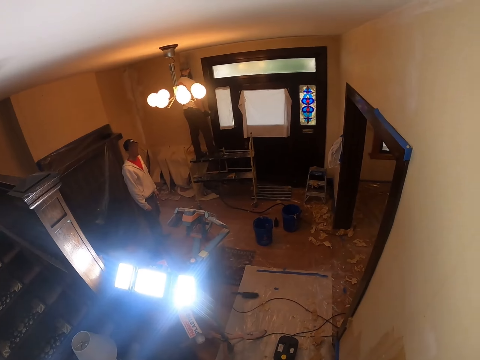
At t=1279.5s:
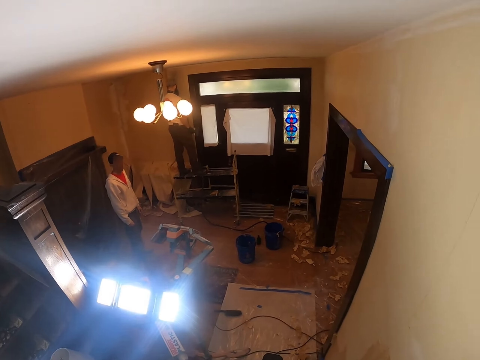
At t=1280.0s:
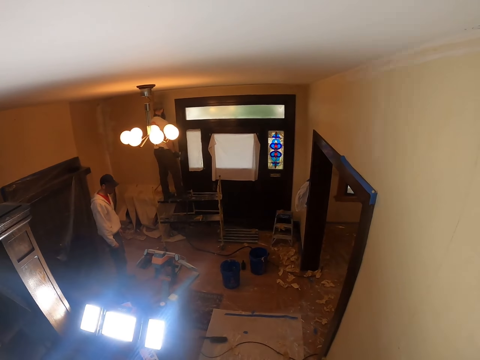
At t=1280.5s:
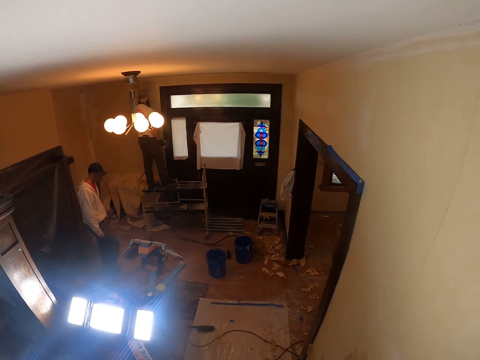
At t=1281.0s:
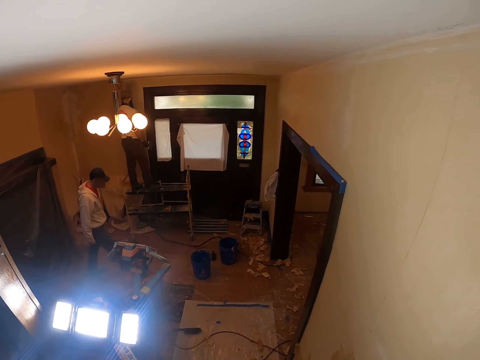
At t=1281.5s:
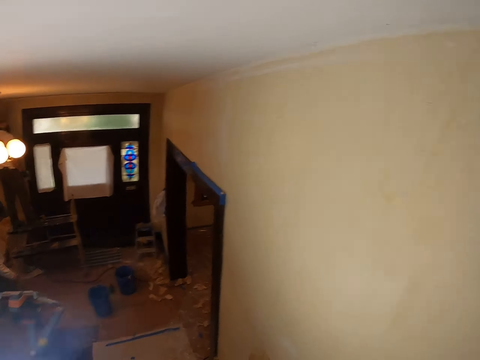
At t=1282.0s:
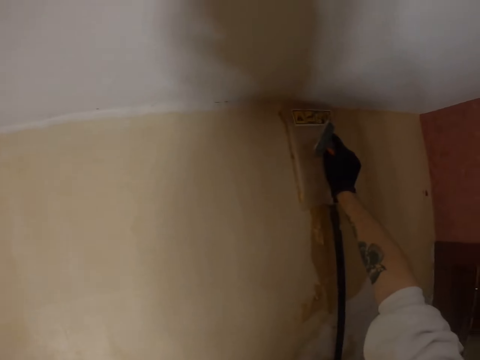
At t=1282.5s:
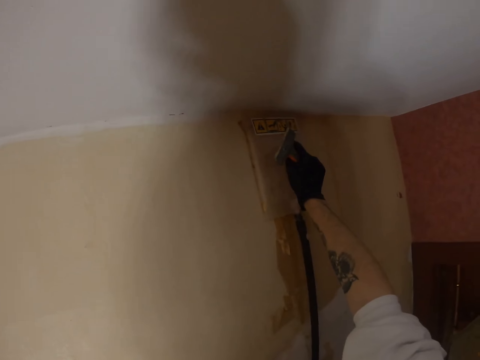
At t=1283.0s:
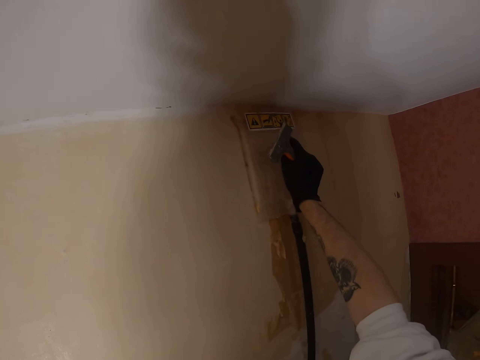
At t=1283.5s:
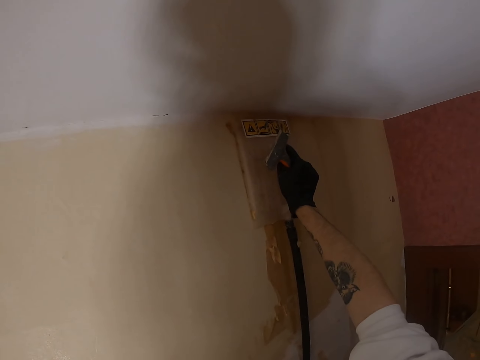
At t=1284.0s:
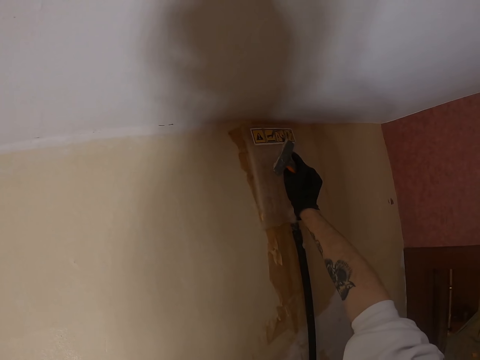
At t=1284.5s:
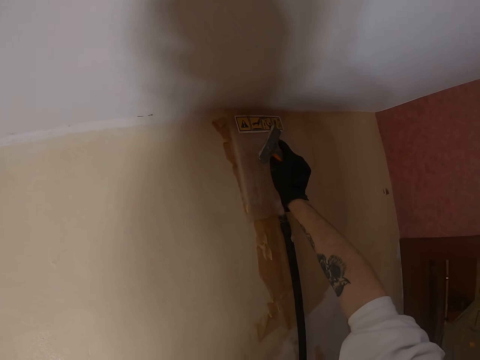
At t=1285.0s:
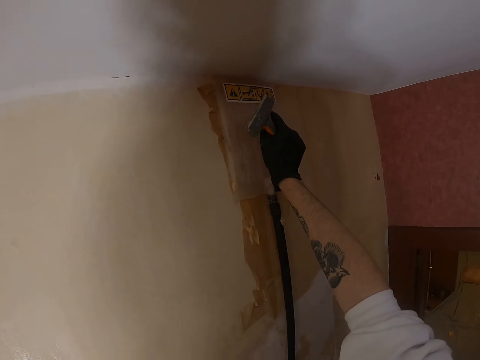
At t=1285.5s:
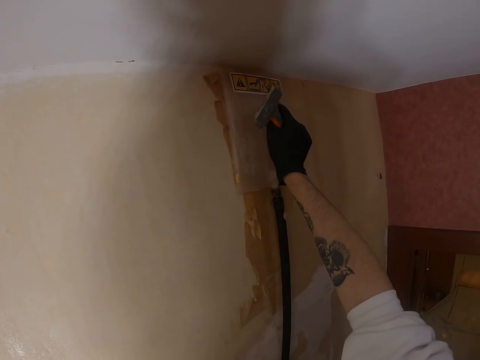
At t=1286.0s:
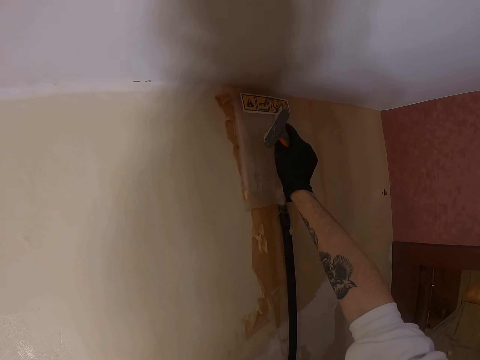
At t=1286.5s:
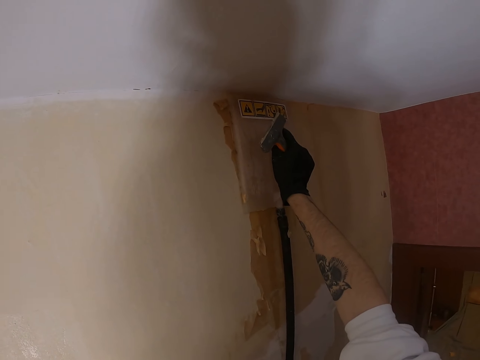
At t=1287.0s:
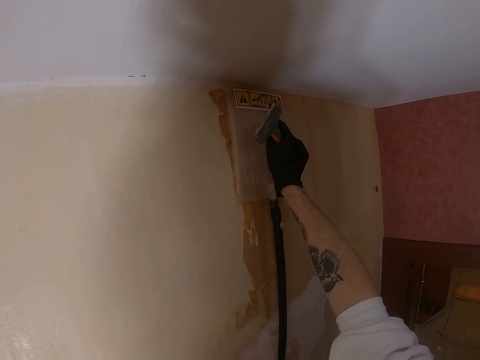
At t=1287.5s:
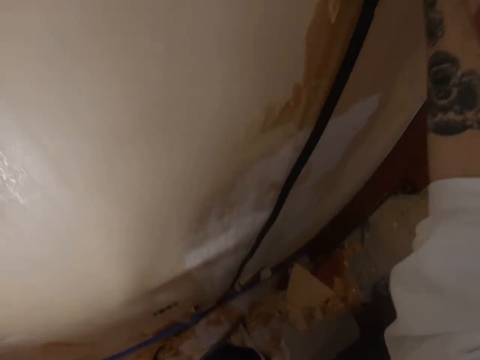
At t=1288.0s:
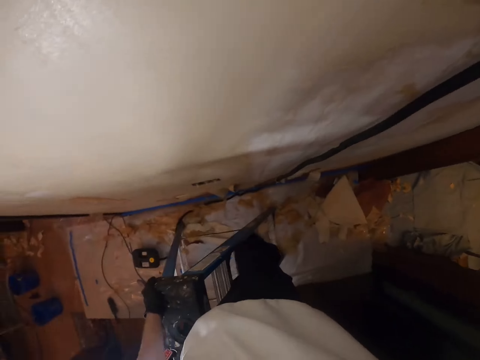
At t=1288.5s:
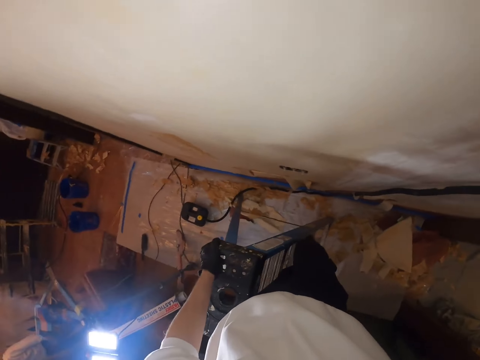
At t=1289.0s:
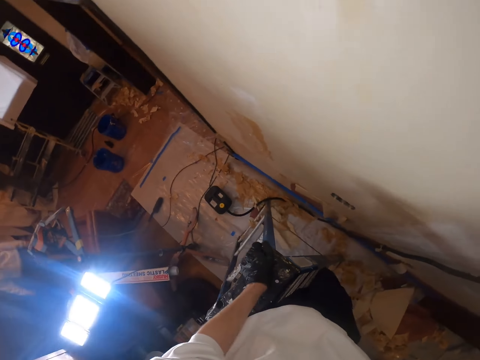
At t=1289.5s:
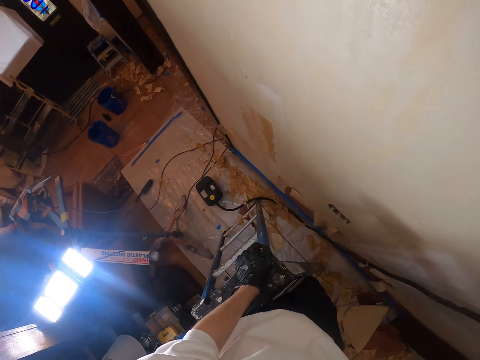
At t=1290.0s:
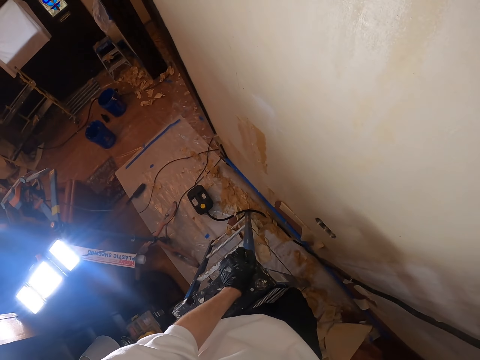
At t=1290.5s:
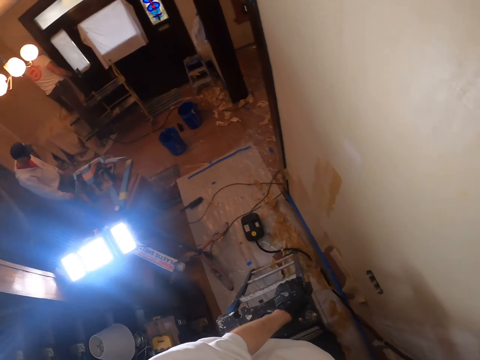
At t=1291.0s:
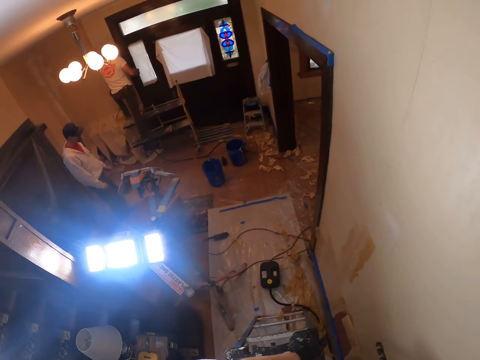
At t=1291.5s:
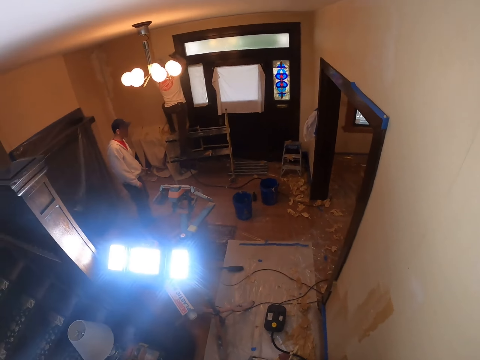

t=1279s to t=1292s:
The camera wearer turns around. They hold a wallpaper steamer at the wall with the right hand. They move the plastic float on the wall. They press the plastic float on the wall. They look around. They look down. They turn around. They hold the ladder. They look around.

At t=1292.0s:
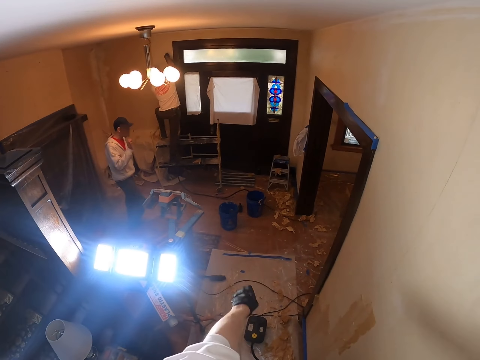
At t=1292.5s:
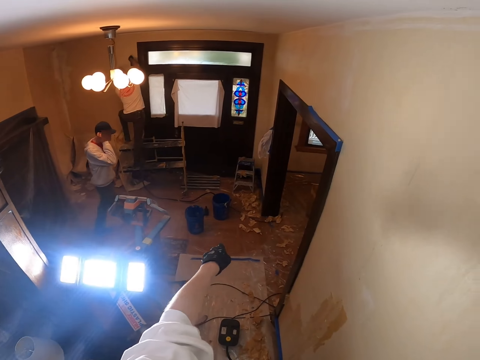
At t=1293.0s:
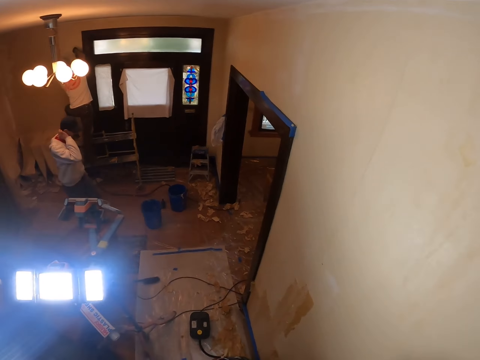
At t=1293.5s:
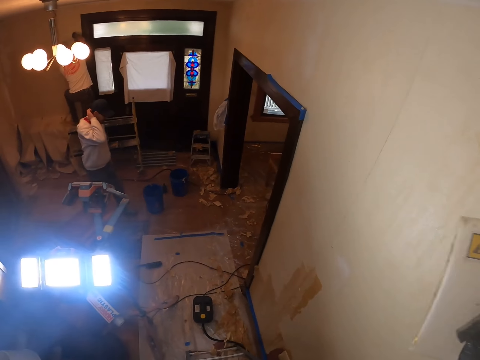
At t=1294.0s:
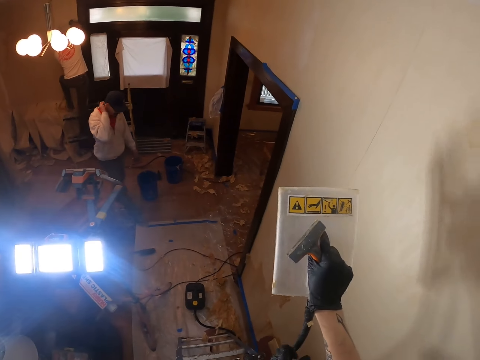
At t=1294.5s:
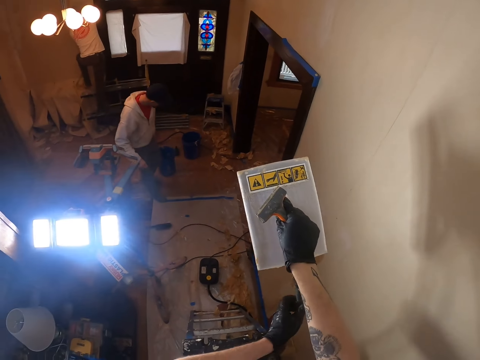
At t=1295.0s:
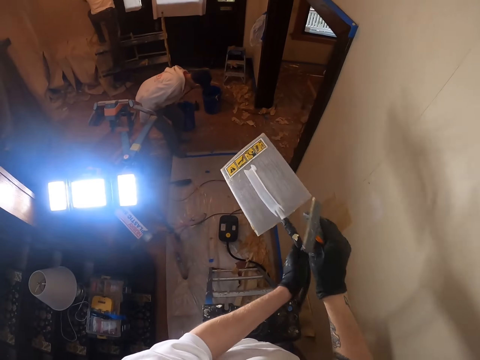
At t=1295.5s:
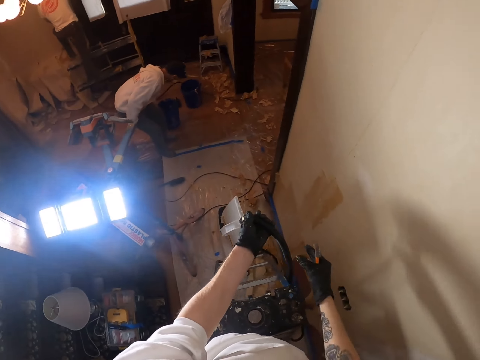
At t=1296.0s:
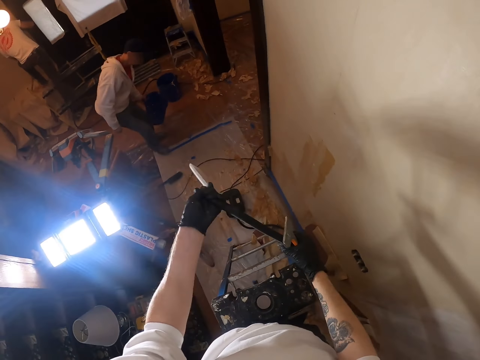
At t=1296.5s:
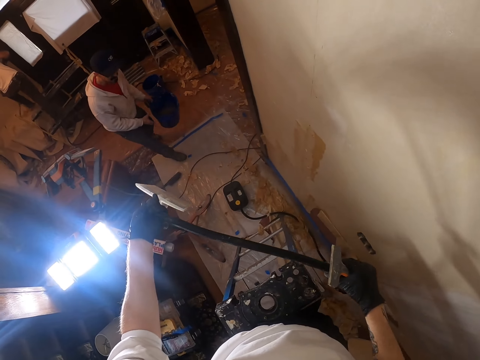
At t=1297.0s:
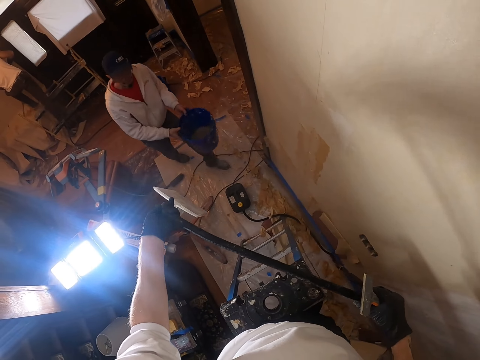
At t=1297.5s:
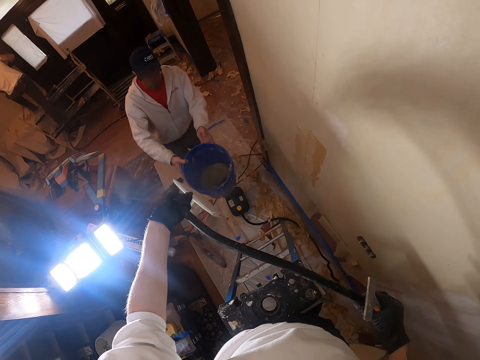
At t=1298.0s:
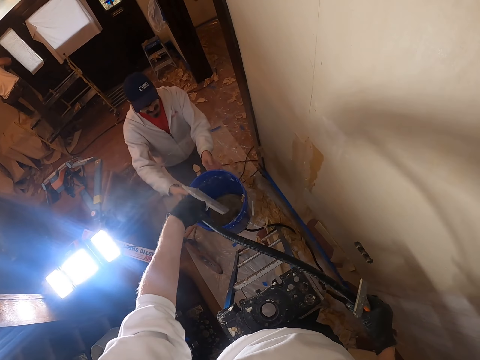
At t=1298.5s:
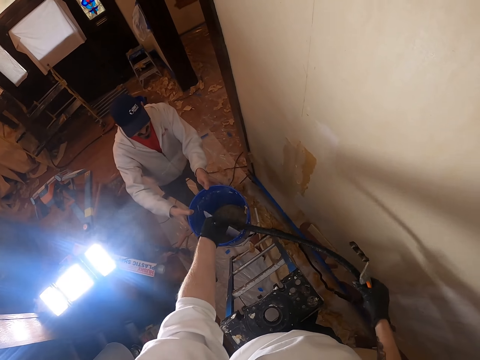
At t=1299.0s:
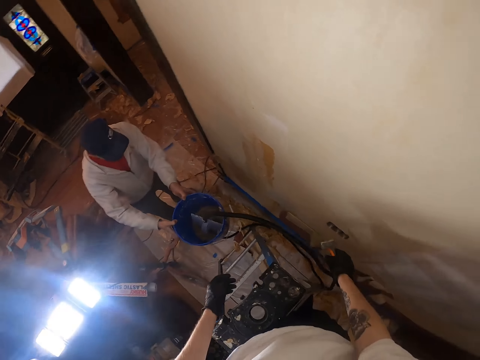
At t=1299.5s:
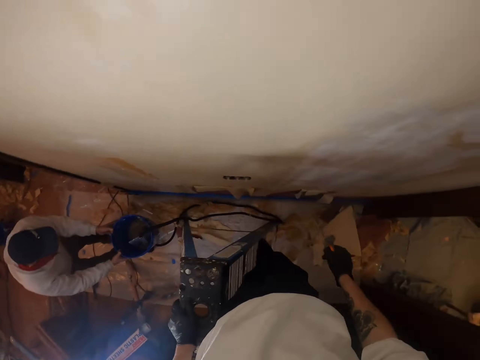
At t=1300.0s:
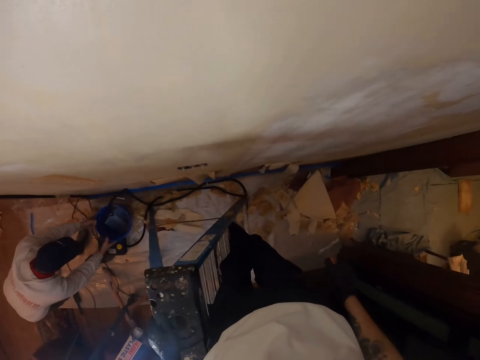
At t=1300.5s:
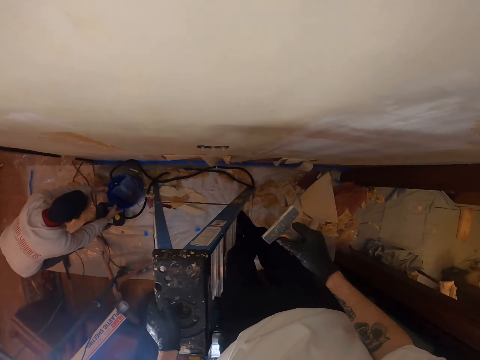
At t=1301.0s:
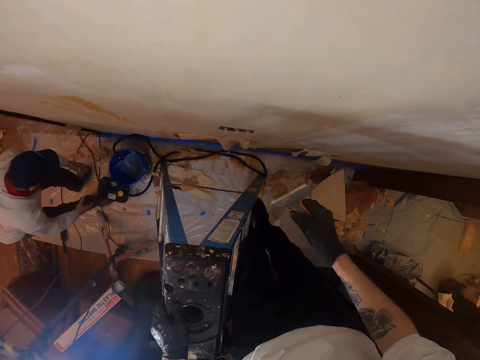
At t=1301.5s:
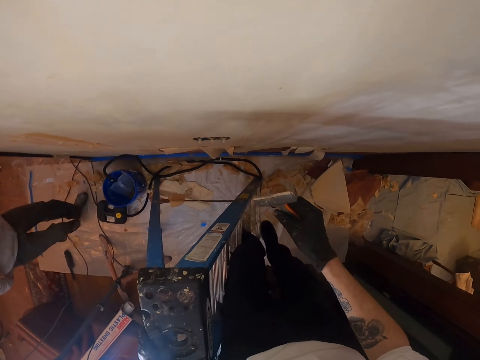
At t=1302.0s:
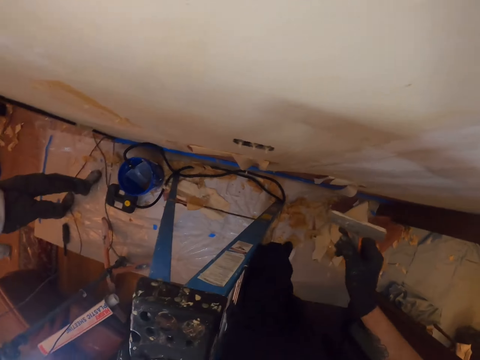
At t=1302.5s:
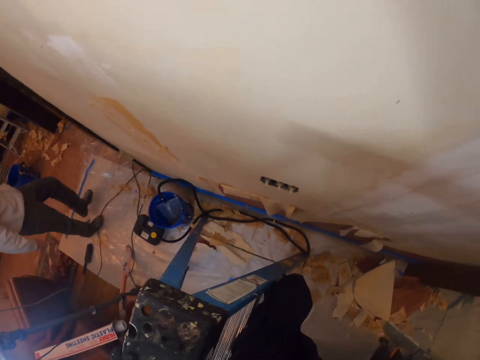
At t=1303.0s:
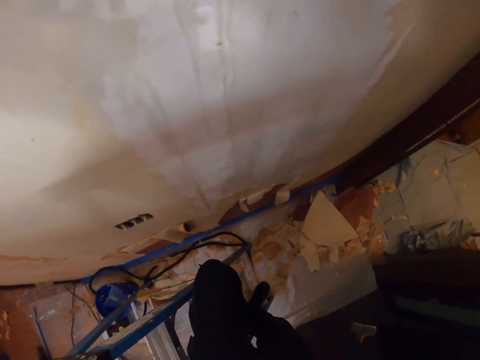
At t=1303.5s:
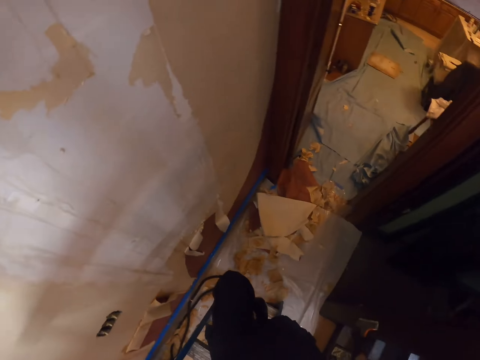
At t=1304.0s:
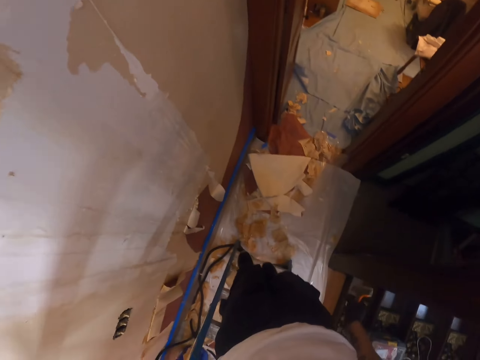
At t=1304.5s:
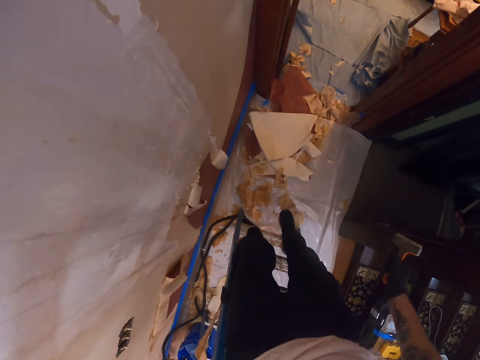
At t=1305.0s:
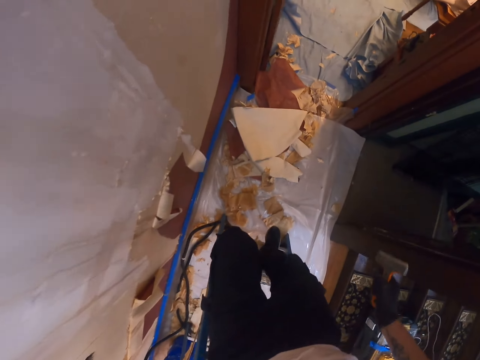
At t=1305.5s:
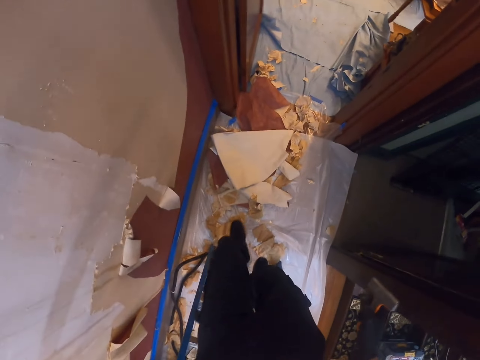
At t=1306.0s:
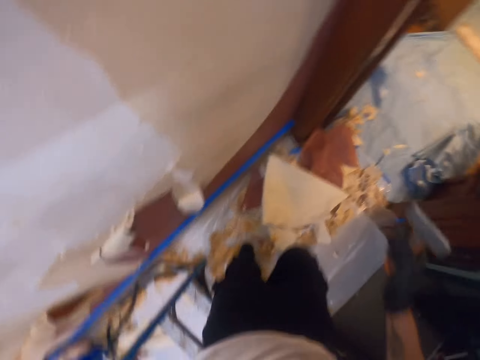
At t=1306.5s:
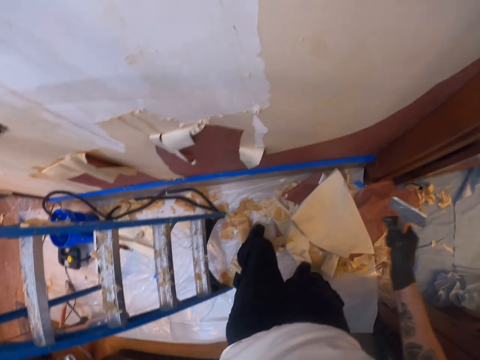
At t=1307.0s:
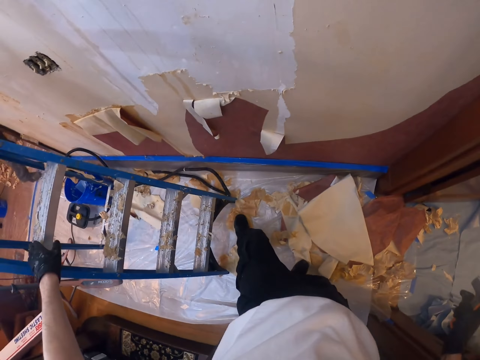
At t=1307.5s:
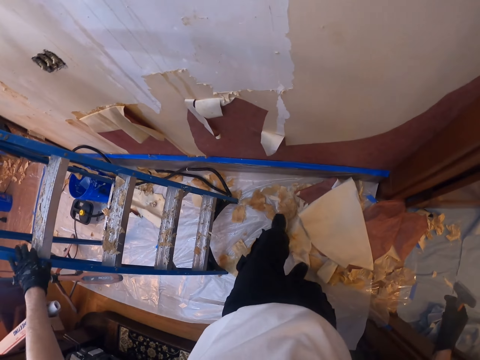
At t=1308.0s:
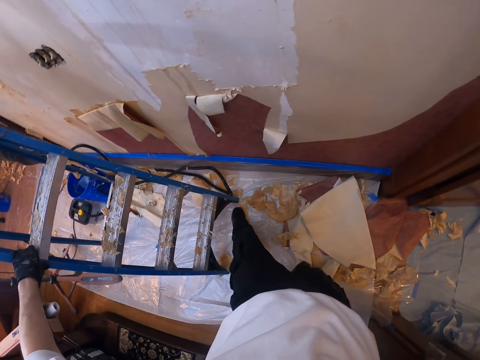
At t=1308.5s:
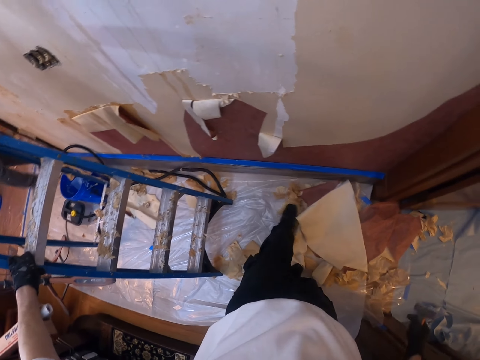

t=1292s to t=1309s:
The camera wearer points the left hand at something. A man walks around. The camera wearer looks around. He moves the wallpaper steamer. He lifts the plastic float. He transfers the plastic float to the right hand. He holds the wallpaper steamer with the left hand. He pulls the pipe. The man carries a bucket. The camera wearer pulls the pipe. He places the plastic float or wallpaper steamer inside the bucket. He turns around. He lets go of the pipe. The man places the bucket down. The camera wearer looks around. He lifts the right hand. He comes down the ladder. He turns around. He looks around. He comes down the ladder. He moves the wallpaper at the floor with the left leg. He steps on the floor. He moves the right hand. He pushes the dirt with his leg.
